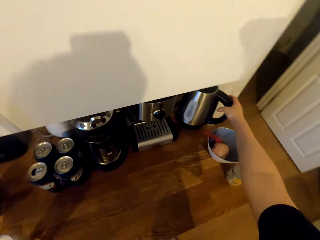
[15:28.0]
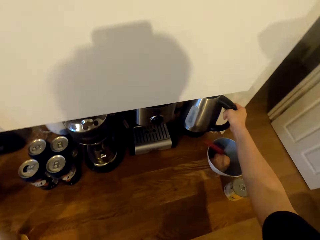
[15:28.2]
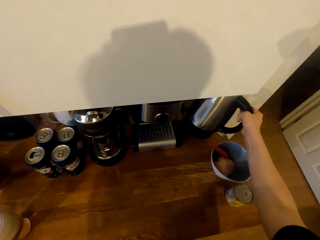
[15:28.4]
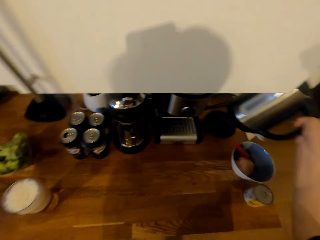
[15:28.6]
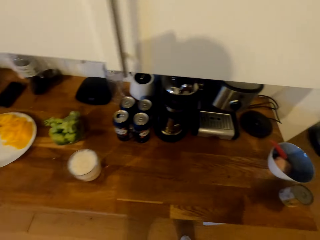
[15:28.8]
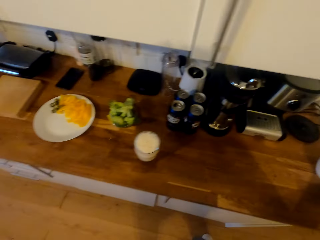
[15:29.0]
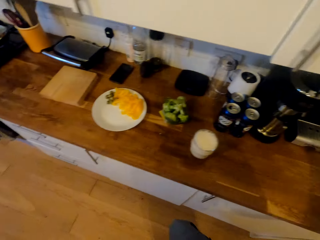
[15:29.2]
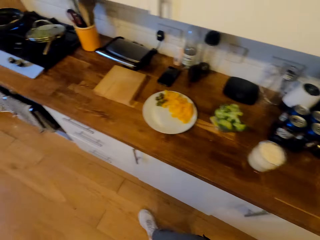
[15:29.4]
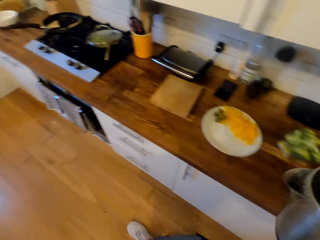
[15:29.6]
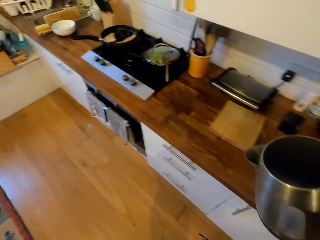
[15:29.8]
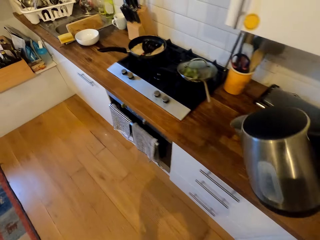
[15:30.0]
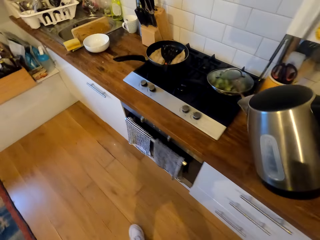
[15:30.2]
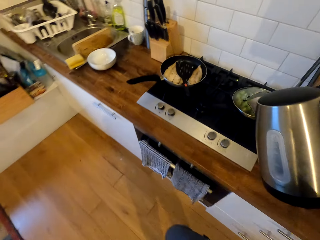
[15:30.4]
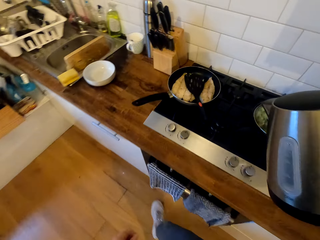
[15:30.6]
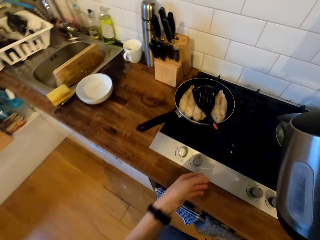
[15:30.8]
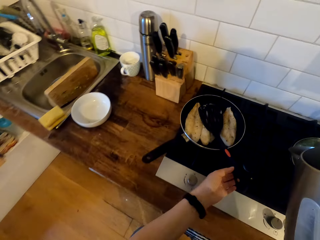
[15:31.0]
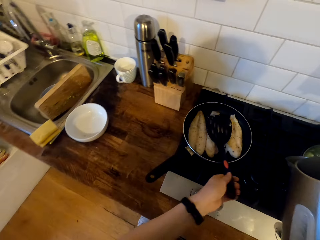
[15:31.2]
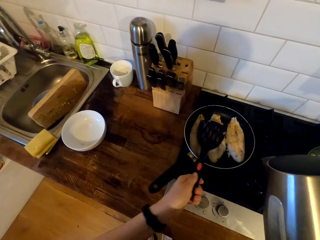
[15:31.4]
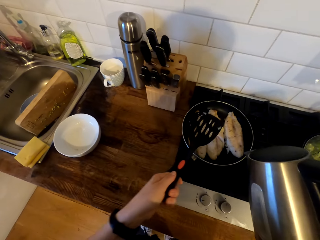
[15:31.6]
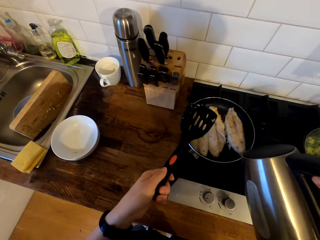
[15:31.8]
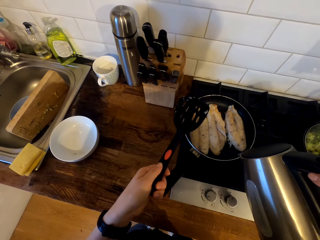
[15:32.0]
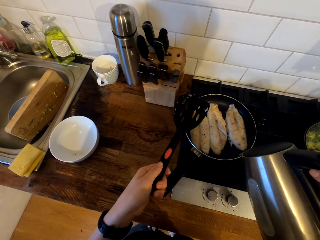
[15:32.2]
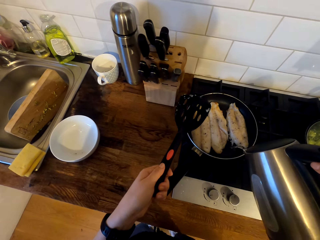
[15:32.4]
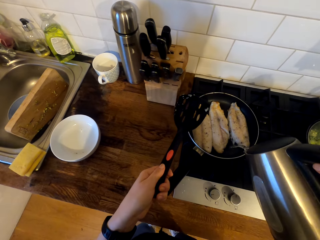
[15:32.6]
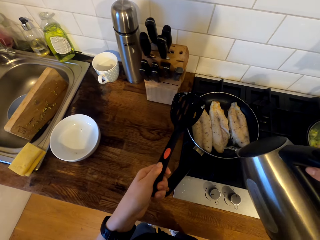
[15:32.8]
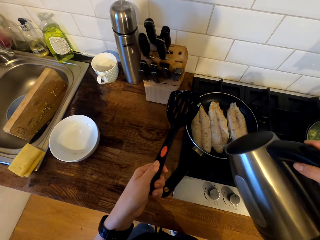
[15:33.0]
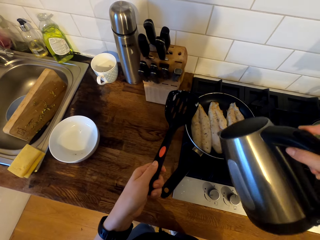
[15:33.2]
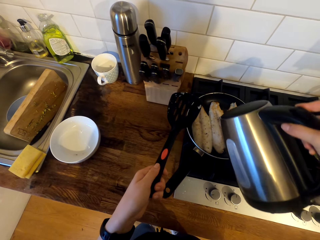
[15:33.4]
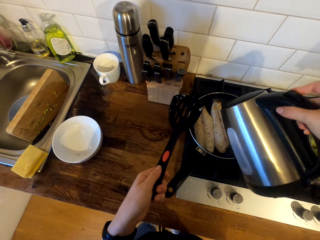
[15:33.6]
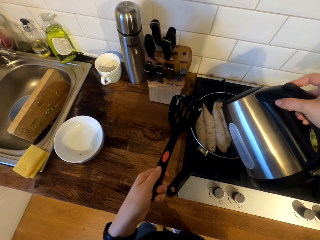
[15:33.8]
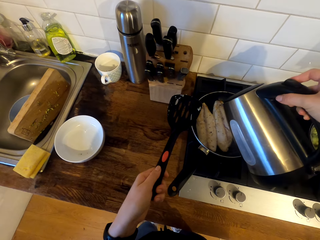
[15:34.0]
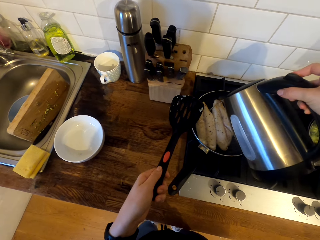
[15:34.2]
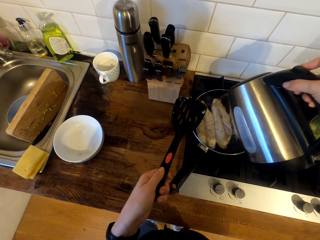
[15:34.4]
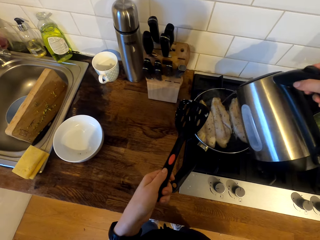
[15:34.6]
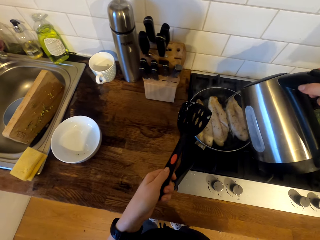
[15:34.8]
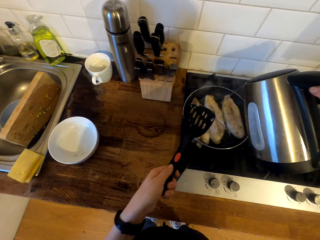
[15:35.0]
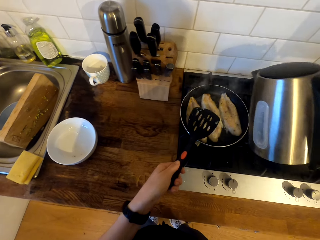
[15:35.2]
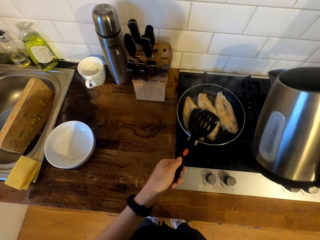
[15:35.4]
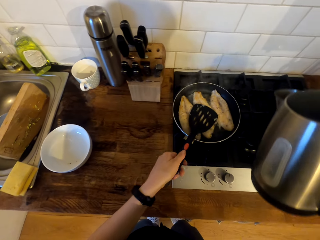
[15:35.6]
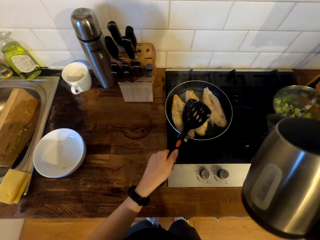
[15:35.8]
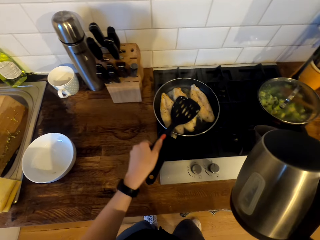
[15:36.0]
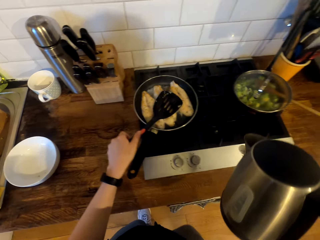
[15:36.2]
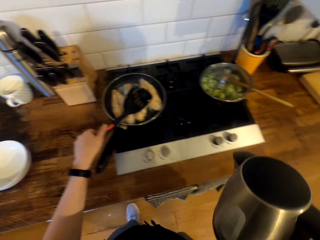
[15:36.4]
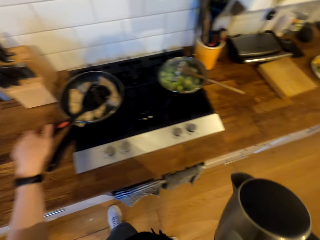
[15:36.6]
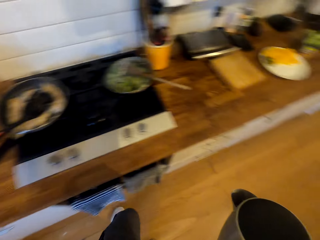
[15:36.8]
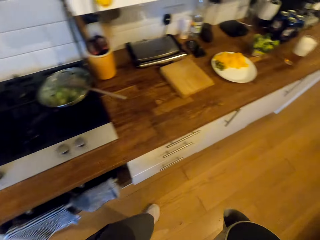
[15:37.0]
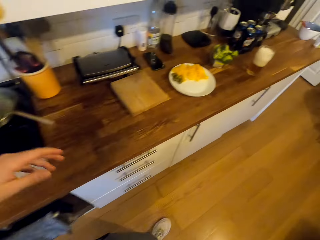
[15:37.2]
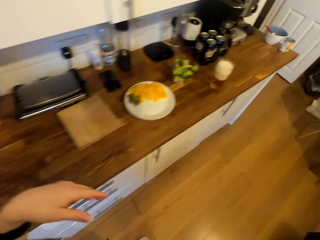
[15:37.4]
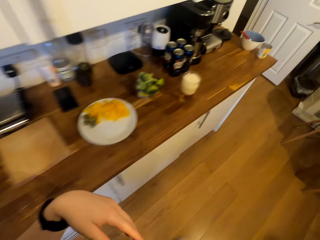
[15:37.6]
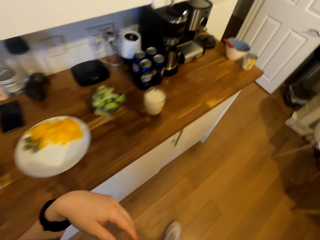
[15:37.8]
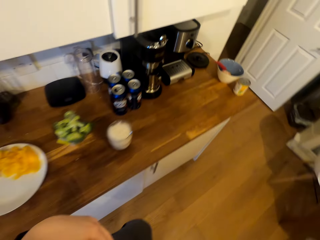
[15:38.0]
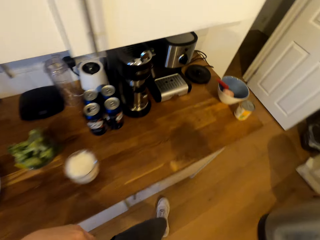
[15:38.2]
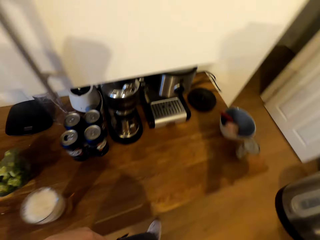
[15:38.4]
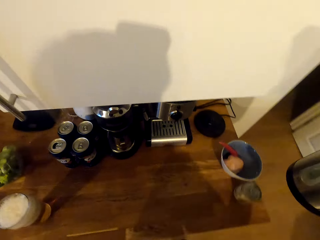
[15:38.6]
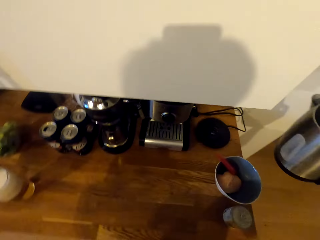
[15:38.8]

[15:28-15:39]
The camera wearer picks up the heater jug. They walk in the kitchen. They remove the slotted spatula from the fish fillet. They pour hot water in the frying pan. They lift the slotted spatula slightly. They return the slotted spatula on the fish fillet and walk in the kitchen.

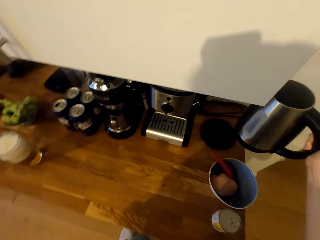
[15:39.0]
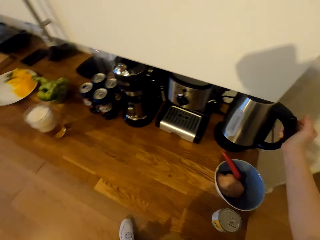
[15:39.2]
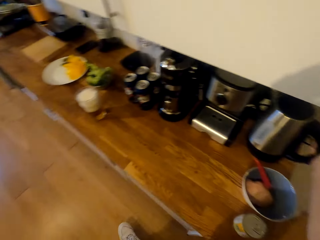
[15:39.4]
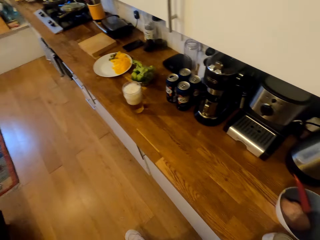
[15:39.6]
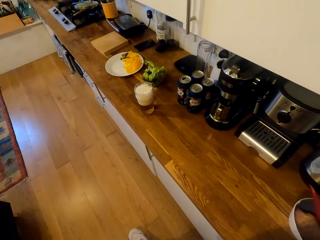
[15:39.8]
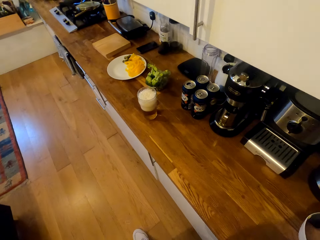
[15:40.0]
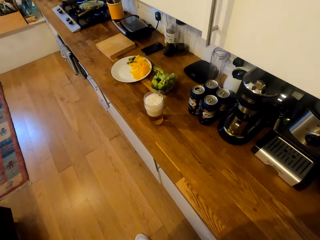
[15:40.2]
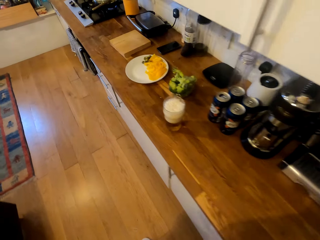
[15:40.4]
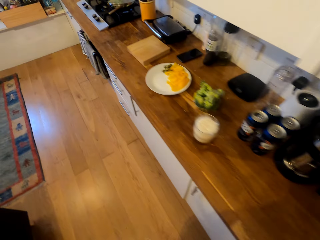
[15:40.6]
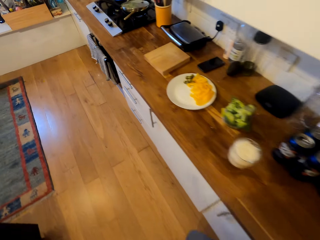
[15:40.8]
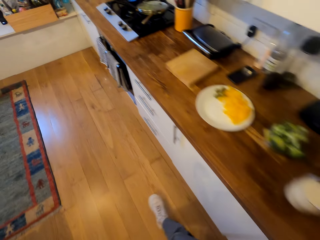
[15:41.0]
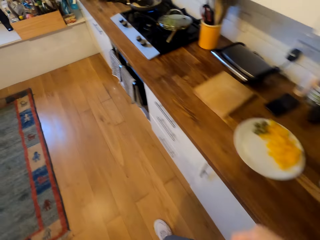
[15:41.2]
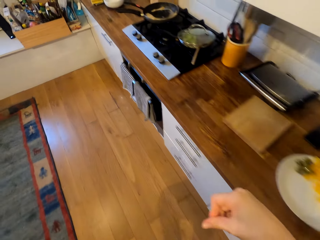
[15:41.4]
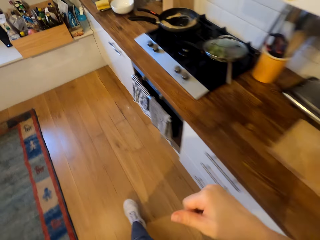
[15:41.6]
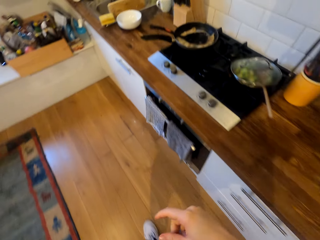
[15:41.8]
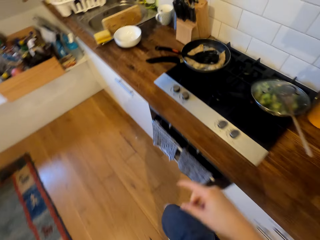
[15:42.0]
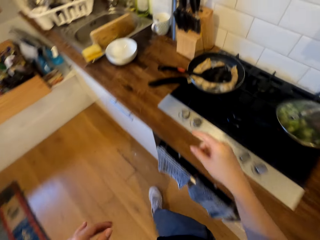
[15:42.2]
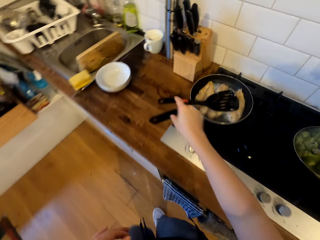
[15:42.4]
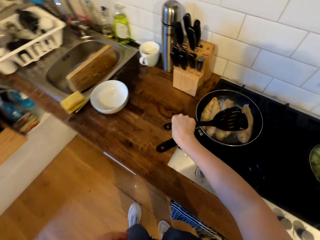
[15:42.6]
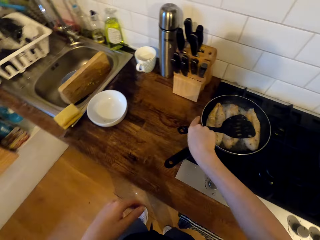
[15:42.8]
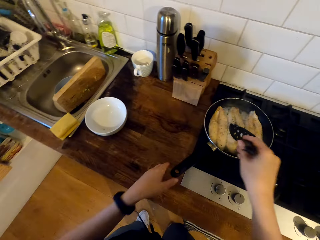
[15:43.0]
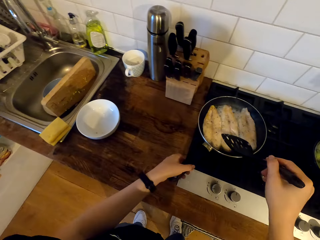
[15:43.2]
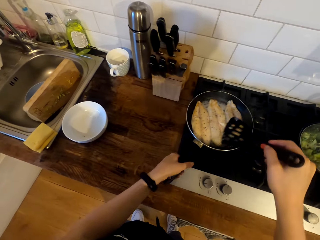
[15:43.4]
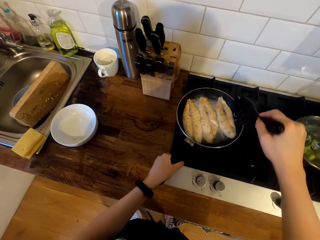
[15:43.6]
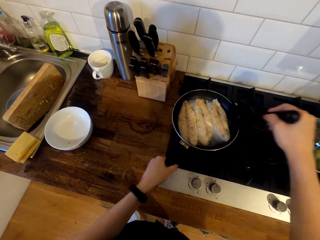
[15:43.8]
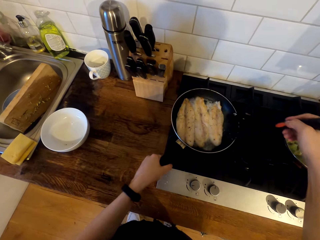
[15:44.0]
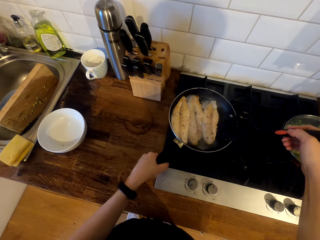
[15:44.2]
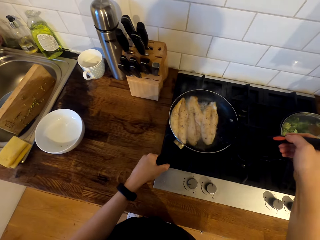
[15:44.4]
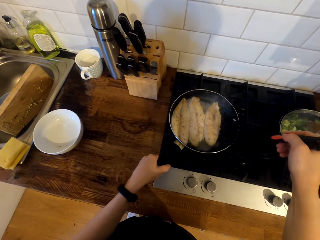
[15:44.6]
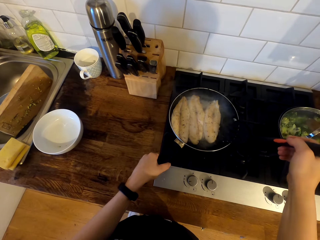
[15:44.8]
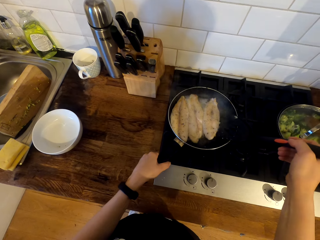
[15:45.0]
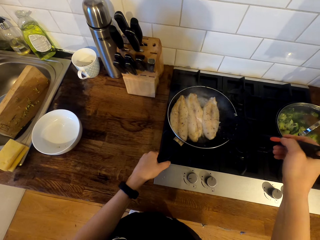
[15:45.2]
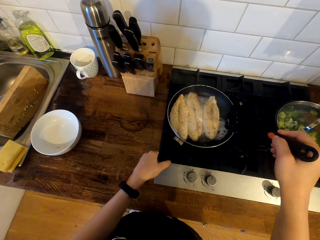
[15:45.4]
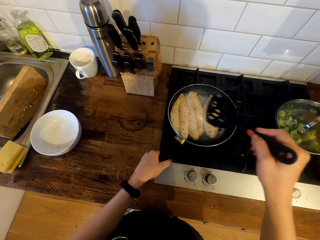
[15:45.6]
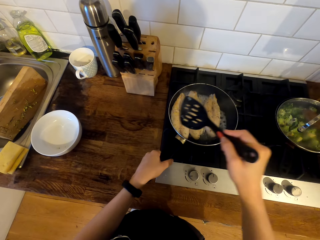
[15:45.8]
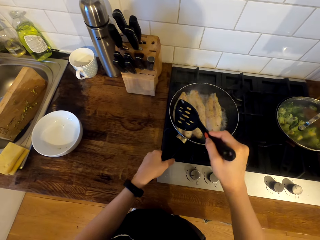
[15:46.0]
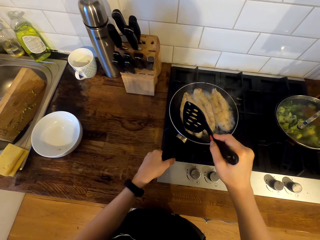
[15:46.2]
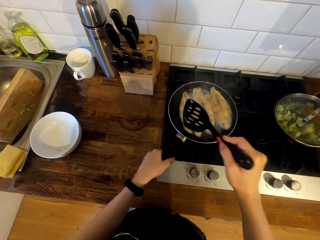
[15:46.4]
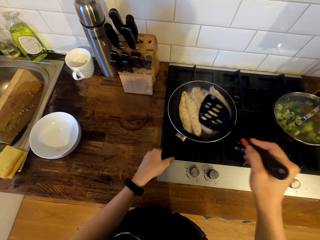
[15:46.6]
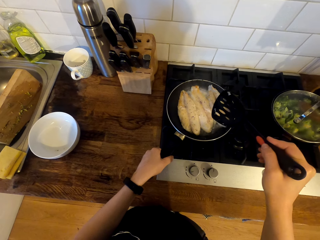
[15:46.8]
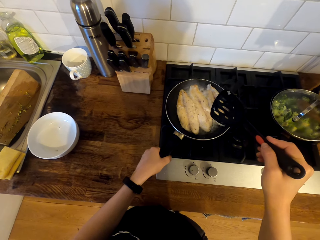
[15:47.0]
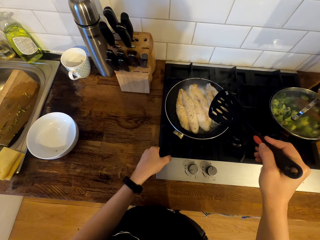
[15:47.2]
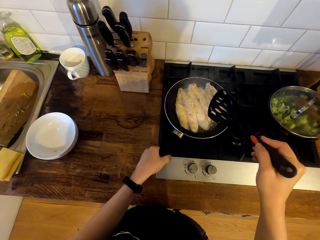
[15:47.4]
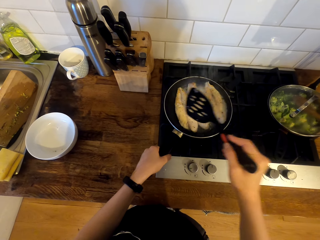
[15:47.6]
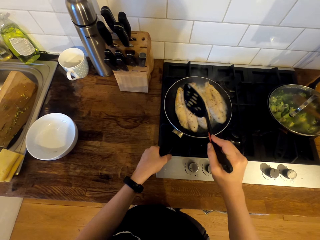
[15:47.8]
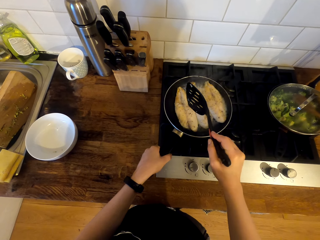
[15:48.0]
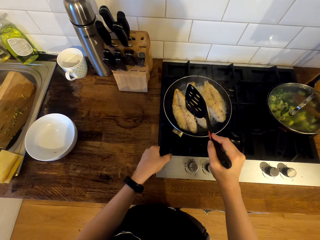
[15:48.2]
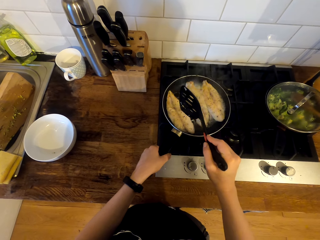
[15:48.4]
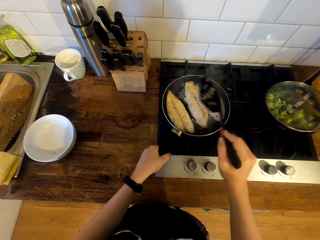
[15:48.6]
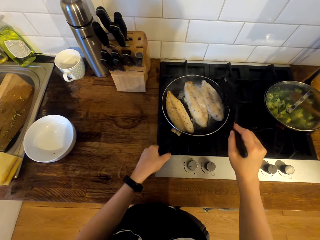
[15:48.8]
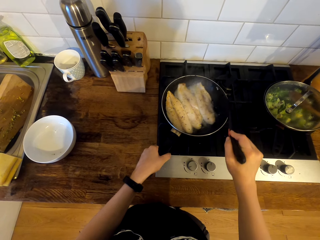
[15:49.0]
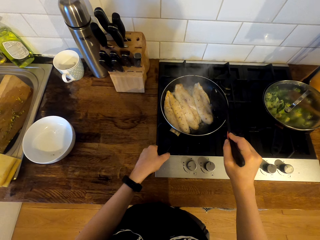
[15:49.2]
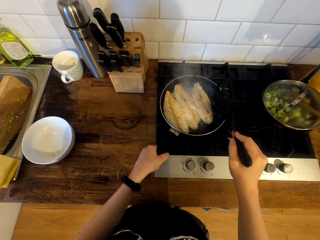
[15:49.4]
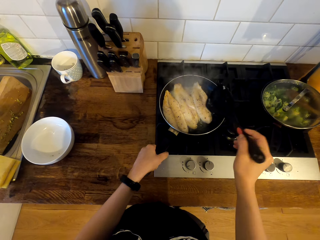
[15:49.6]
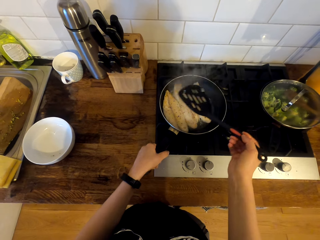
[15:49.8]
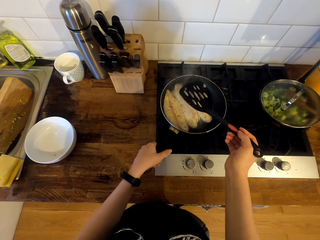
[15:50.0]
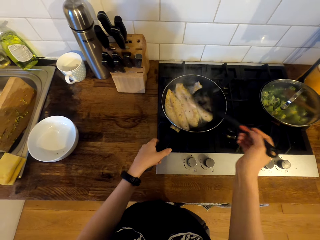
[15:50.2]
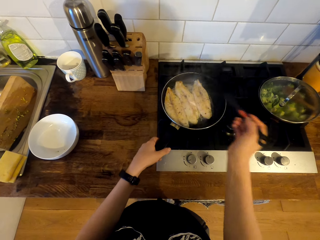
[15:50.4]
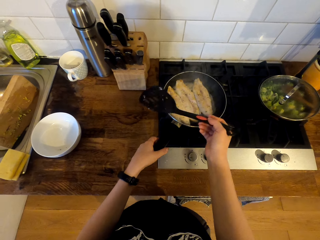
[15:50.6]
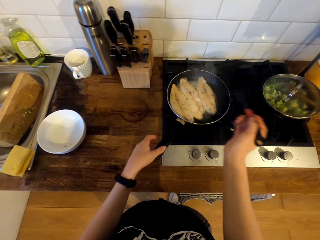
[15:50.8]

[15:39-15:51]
The camera wearer places the heater jug on the non-slid base. They walk in the kitchen. They pick up the turner spatula. They hold the slotted spatula. They move the fish fillet sideways inside the frying pan.
